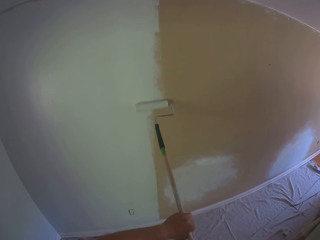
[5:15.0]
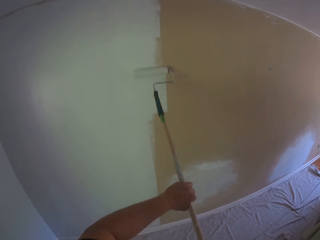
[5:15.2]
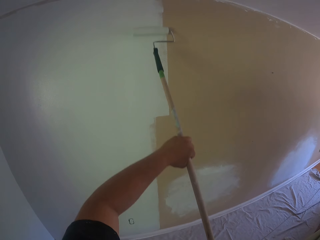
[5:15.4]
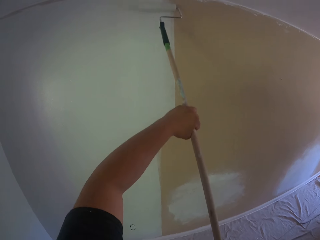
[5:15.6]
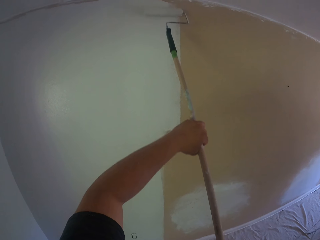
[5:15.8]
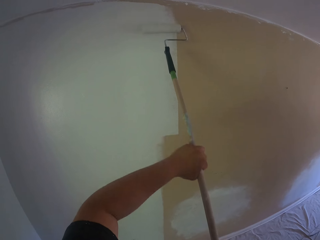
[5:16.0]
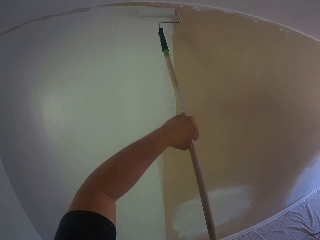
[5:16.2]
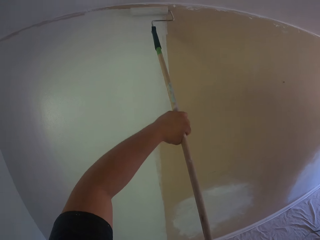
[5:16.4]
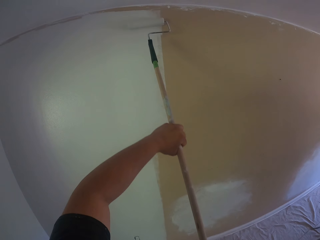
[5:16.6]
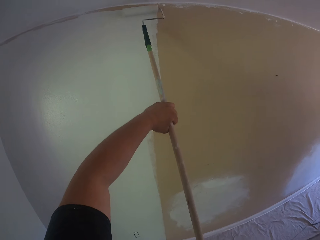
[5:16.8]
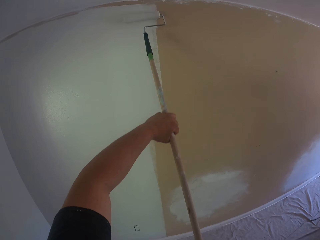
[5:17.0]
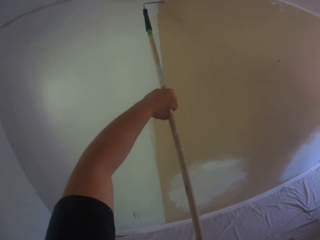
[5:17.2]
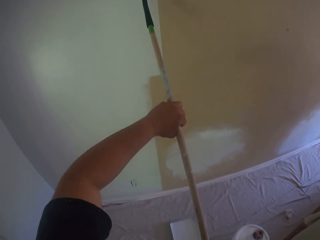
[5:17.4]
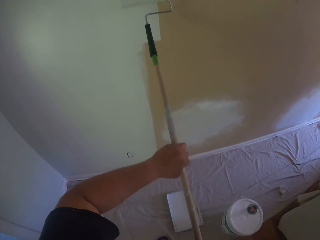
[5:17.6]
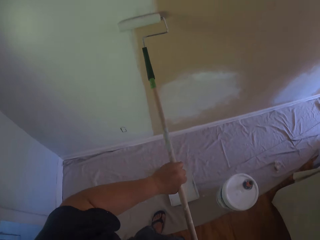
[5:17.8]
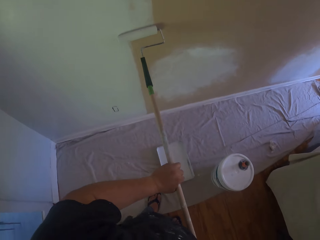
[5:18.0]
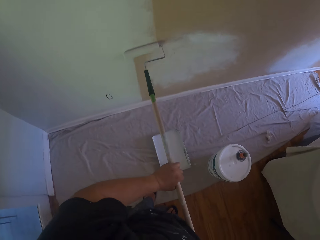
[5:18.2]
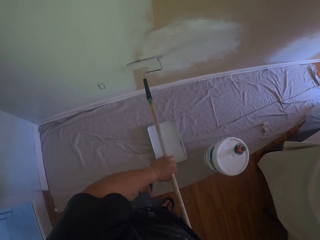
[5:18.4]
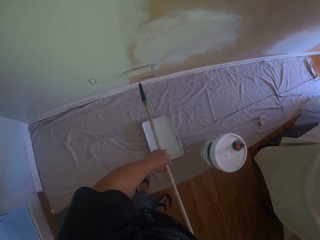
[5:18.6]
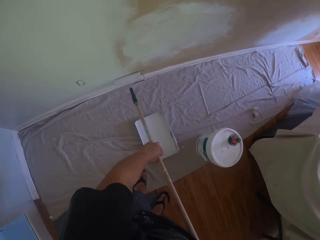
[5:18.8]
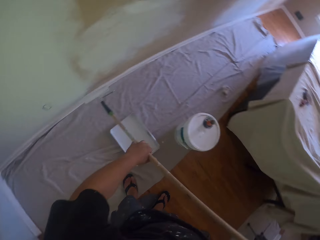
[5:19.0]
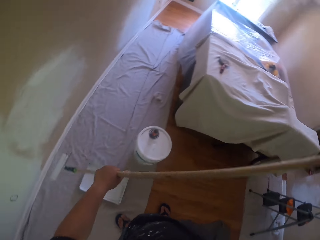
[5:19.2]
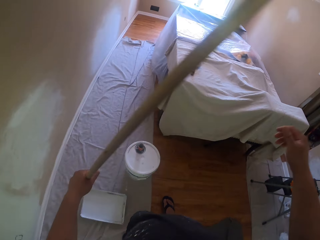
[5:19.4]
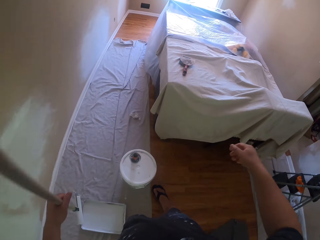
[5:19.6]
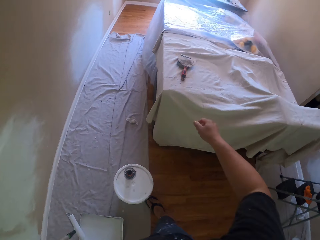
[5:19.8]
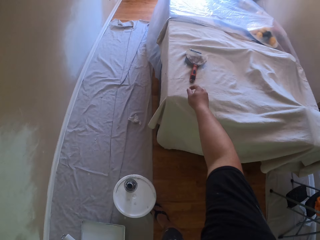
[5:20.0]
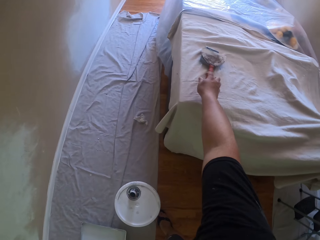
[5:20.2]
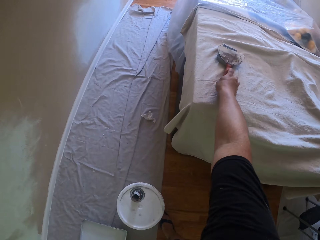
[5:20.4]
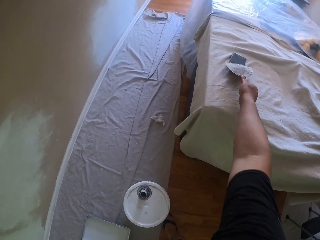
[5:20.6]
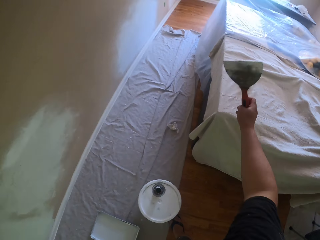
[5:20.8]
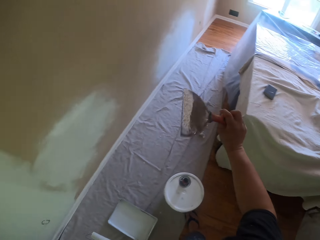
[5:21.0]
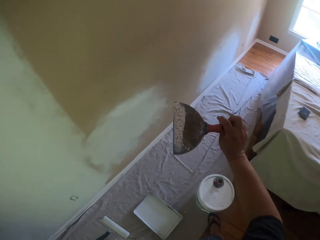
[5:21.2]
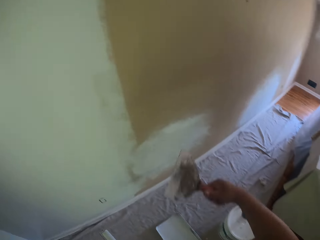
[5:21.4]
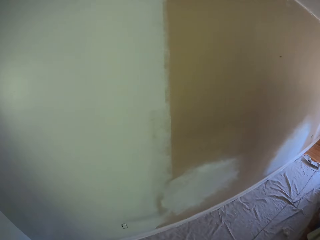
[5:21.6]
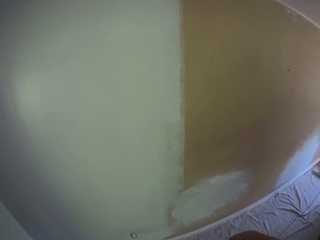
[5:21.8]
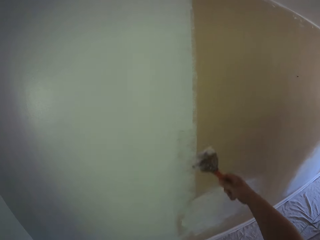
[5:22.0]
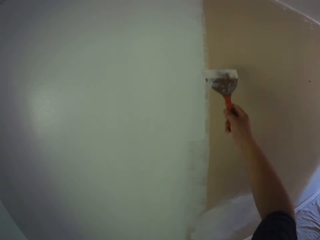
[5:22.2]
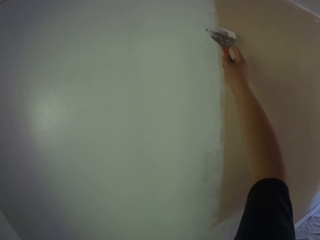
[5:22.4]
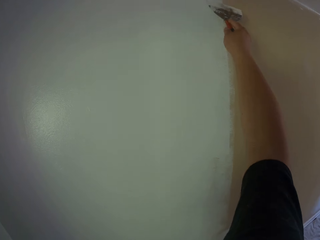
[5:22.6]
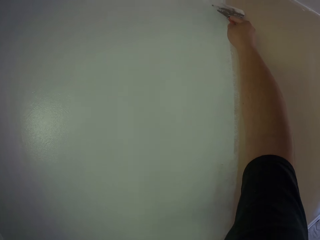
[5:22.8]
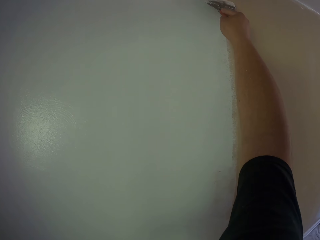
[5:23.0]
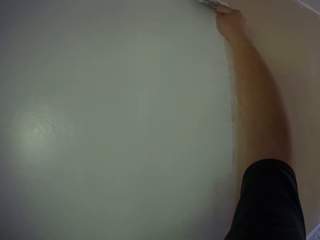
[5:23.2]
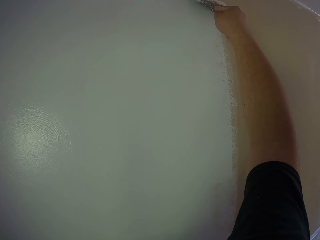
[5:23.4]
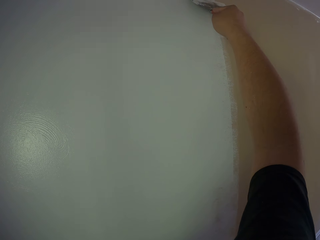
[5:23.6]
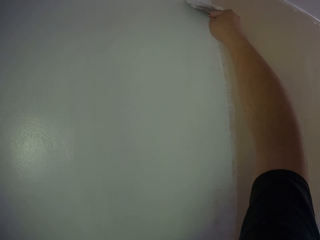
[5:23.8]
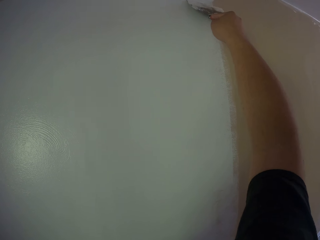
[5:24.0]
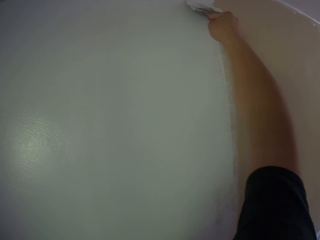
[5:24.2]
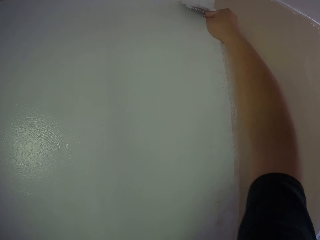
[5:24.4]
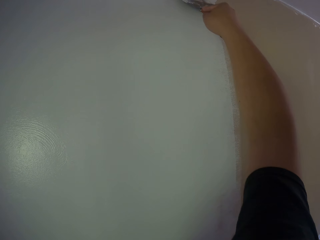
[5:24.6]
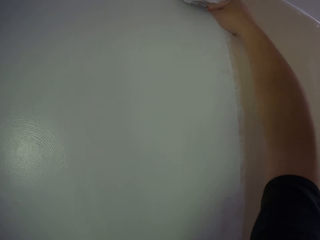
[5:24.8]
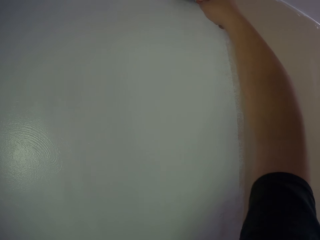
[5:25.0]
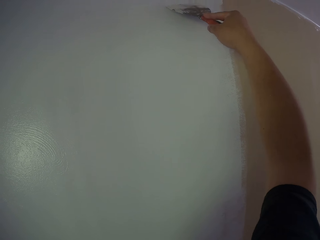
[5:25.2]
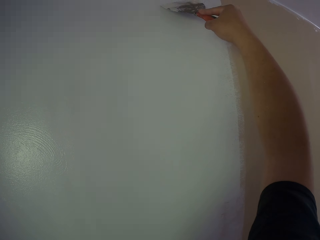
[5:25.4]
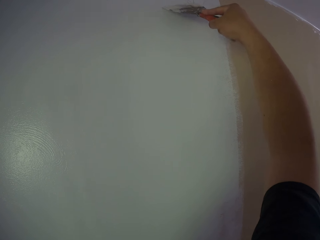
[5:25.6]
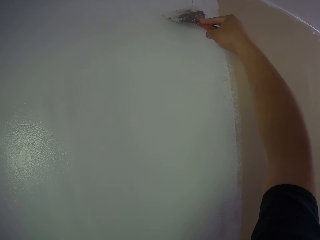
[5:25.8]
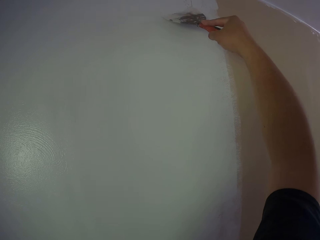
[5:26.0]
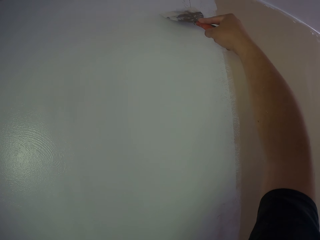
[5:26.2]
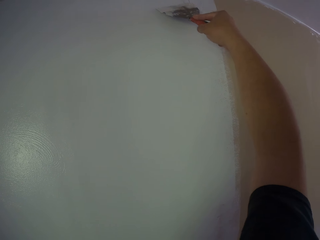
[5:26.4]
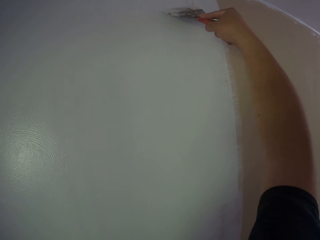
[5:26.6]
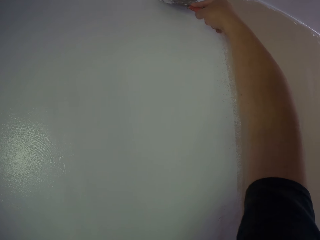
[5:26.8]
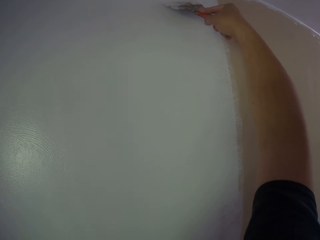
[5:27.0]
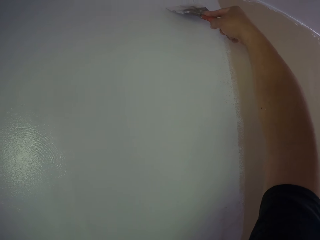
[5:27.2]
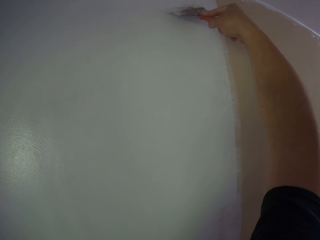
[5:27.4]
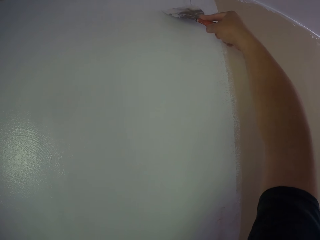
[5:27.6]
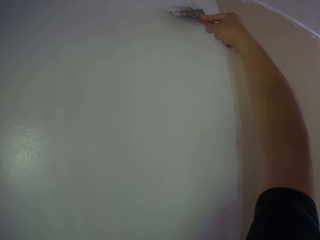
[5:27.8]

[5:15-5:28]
The camera wearer holds the long paint roller with his left hand. He picks up a scraper from a table with his right hand. He scrapes the wall with the scraper.

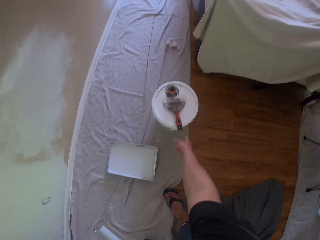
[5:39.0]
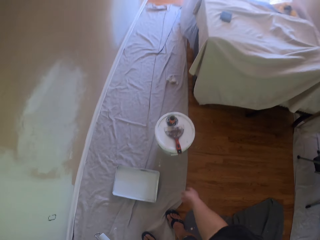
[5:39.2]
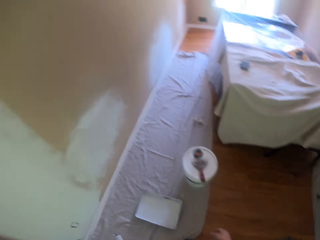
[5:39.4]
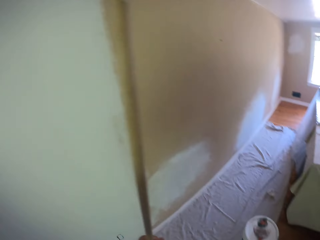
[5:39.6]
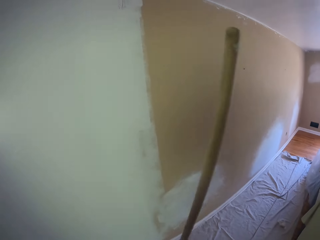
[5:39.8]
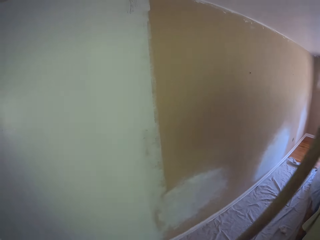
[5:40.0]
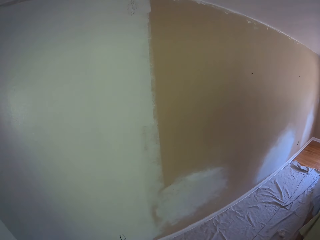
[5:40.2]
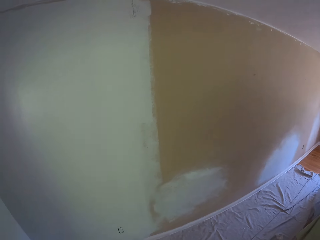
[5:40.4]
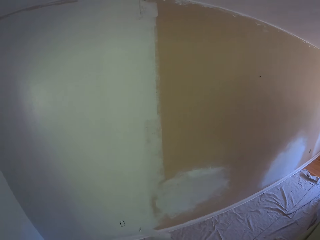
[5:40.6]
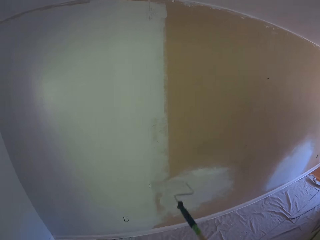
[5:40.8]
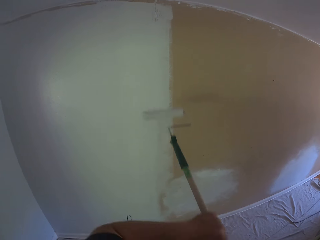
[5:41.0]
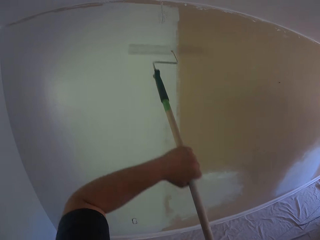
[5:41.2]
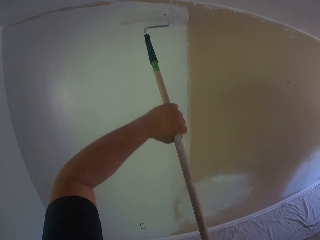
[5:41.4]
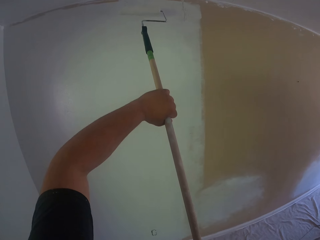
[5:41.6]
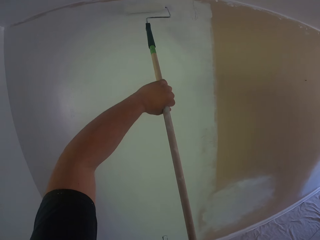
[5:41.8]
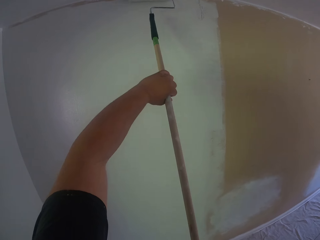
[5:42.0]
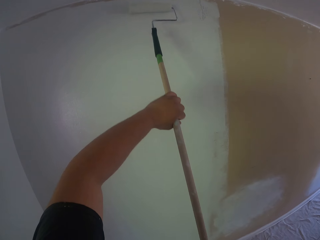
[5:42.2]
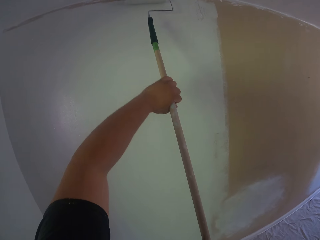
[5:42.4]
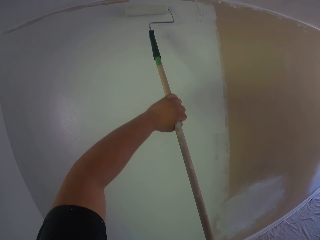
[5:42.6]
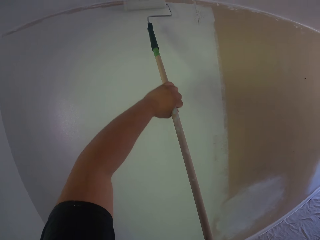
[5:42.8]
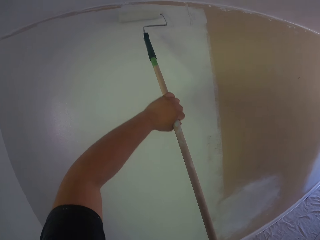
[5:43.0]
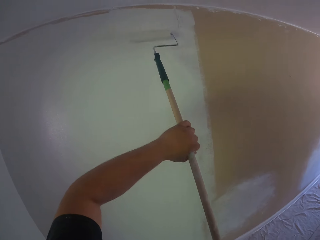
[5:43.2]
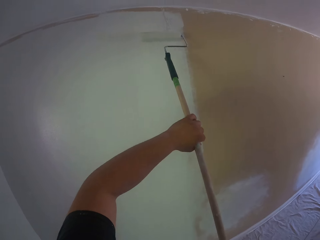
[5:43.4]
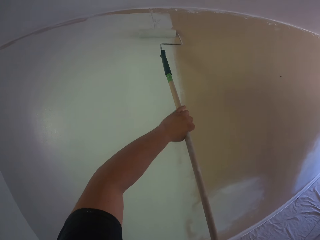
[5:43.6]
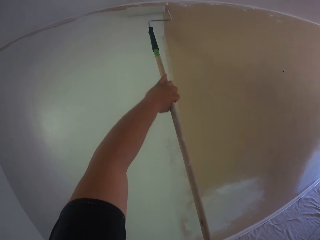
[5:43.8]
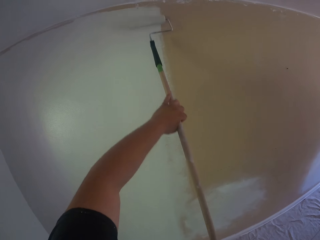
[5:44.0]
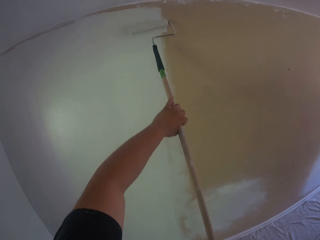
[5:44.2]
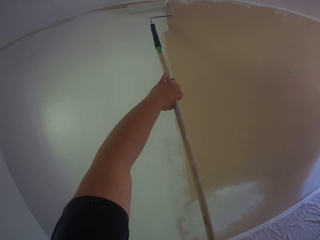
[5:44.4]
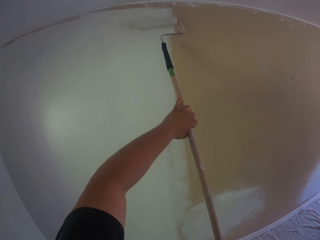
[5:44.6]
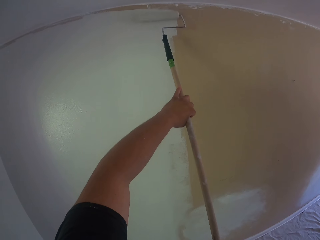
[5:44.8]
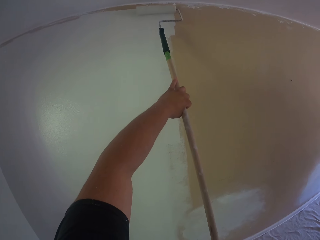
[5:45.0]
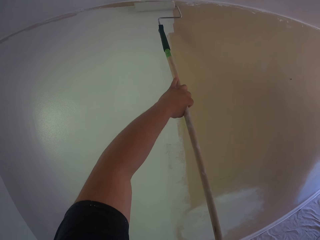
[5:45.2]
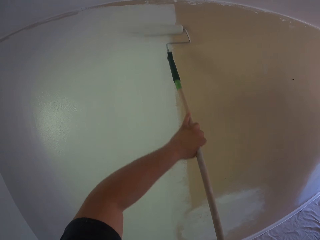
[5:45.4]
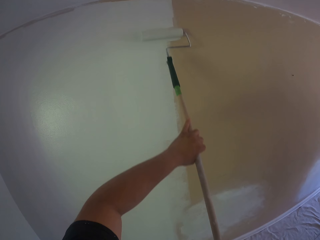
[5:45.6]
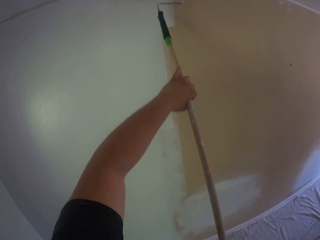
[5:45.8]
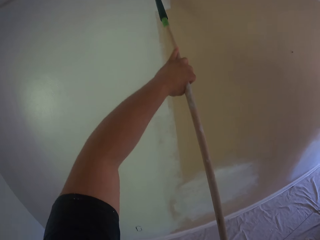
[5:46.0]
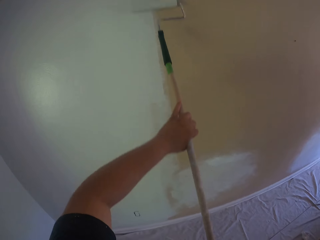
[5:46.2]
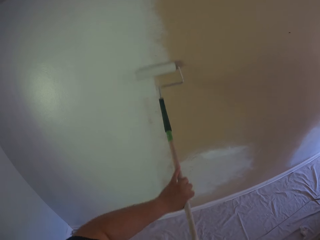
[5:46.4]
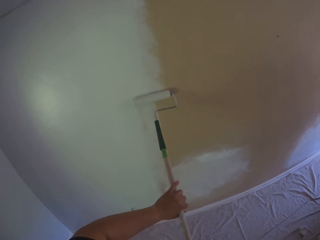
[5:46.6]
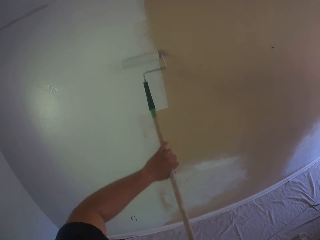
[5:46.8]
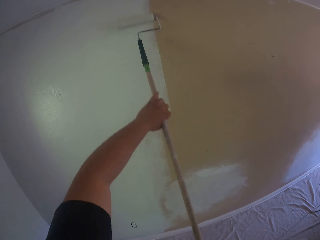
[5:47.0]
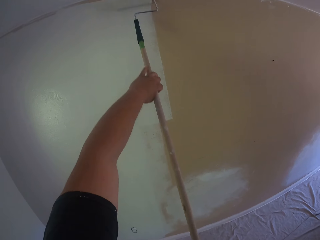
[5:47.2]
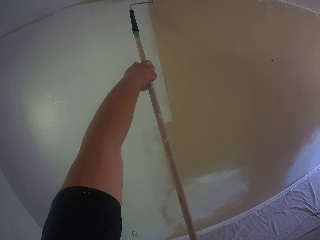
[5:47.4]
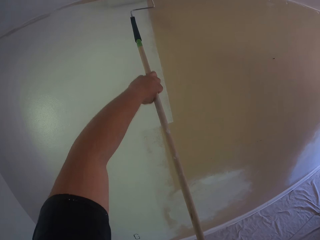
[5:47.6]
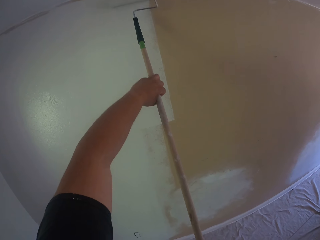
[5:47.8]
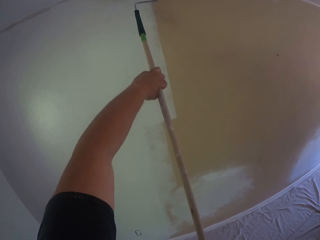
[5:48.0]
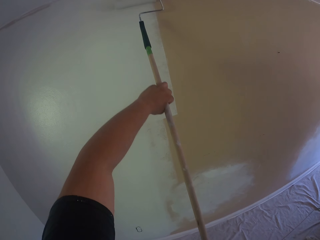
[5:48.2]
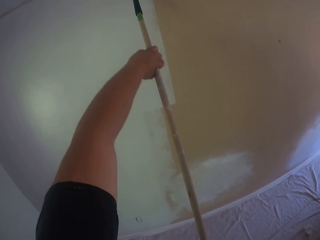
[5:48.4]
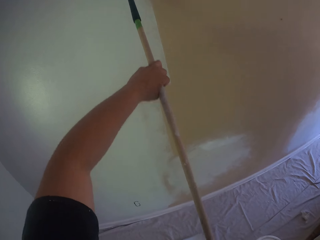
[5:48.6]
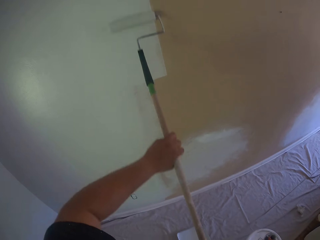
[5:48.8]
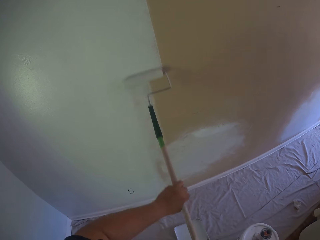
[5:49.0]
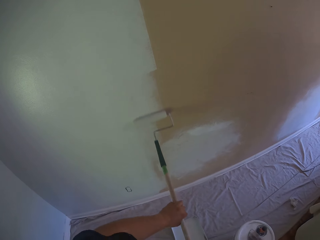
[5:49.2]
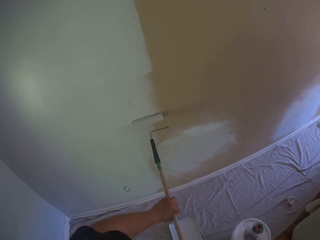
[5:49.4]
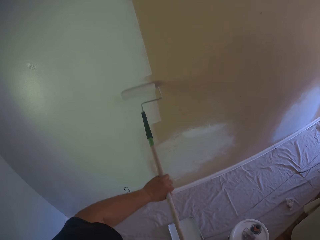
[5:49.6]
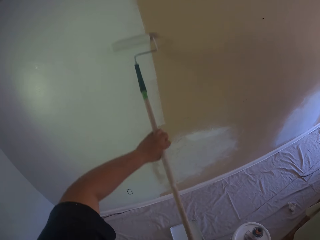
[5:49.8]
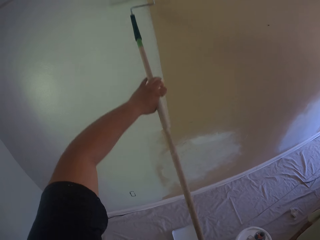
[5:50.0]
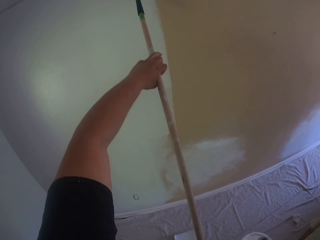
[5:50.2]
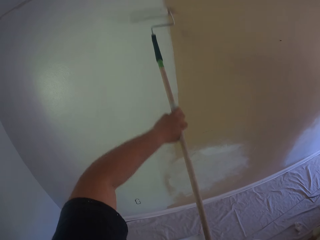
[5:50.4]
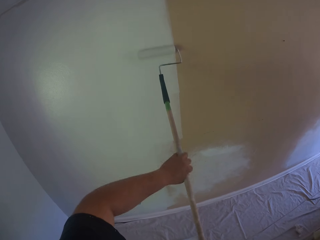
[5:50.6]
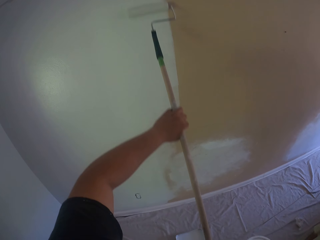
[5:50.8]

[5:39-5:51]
The camera wearer drops the scraper on a paint bucket on the floor. They paint the wall with the long paint roller.
